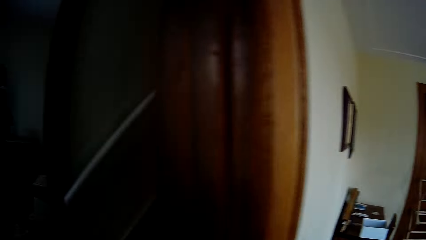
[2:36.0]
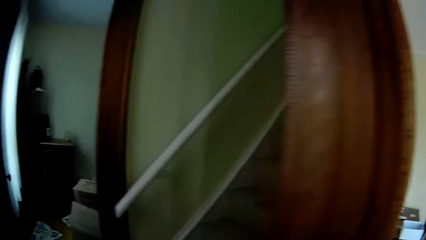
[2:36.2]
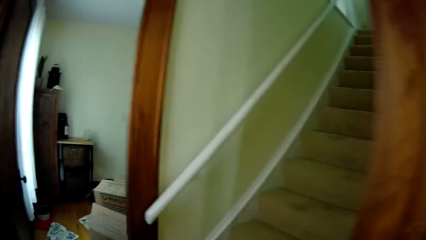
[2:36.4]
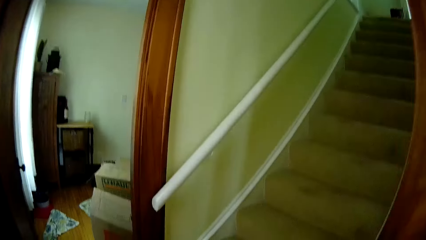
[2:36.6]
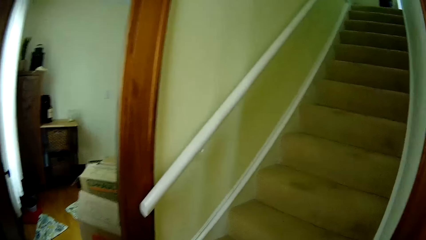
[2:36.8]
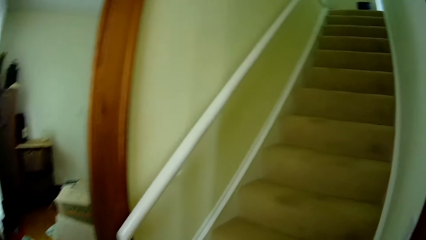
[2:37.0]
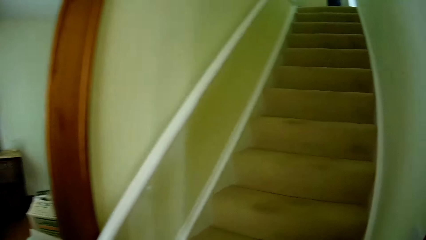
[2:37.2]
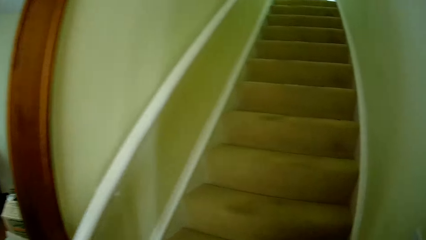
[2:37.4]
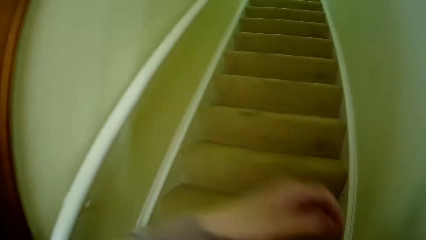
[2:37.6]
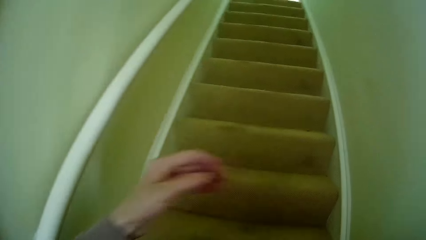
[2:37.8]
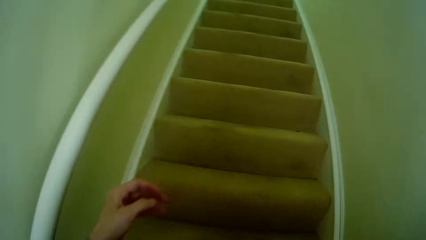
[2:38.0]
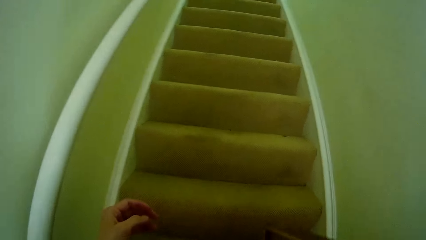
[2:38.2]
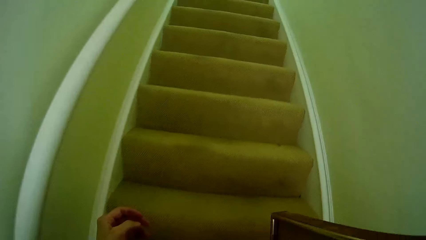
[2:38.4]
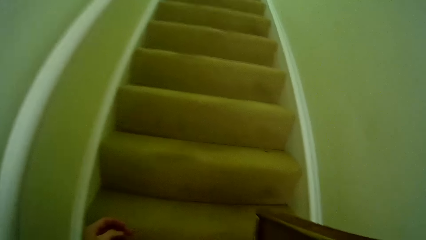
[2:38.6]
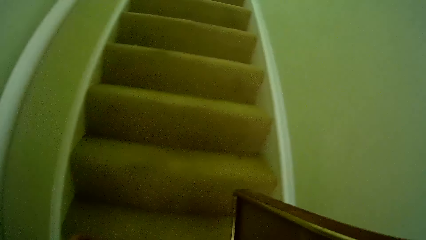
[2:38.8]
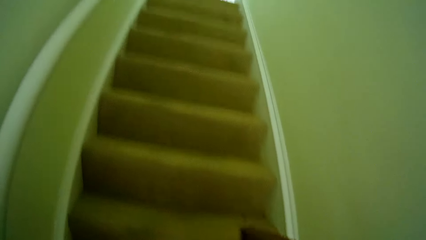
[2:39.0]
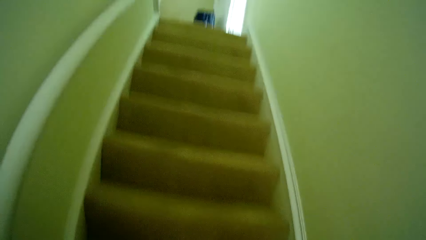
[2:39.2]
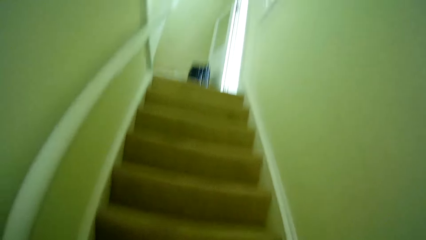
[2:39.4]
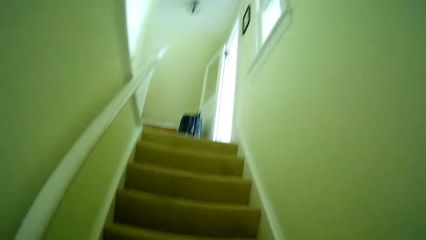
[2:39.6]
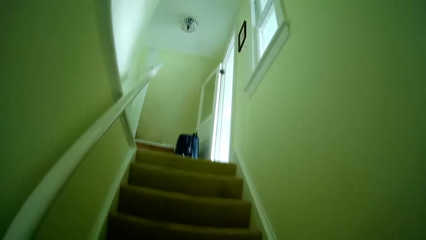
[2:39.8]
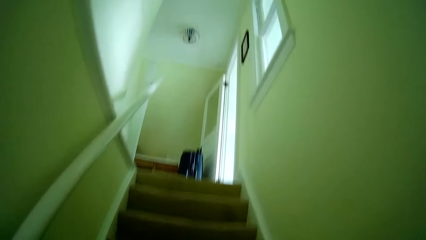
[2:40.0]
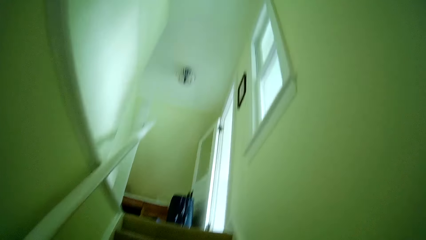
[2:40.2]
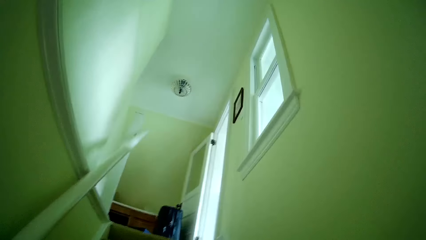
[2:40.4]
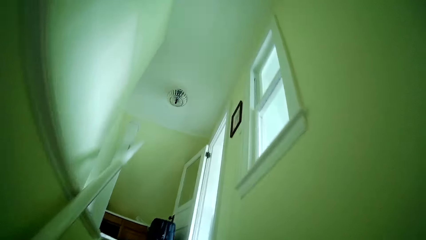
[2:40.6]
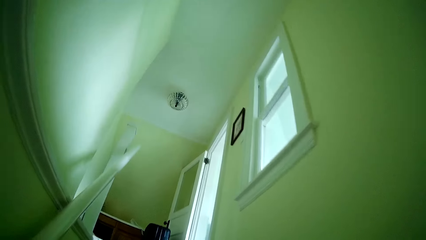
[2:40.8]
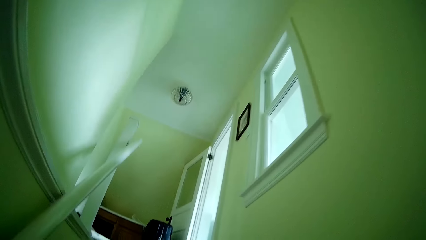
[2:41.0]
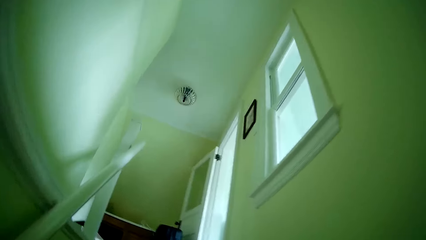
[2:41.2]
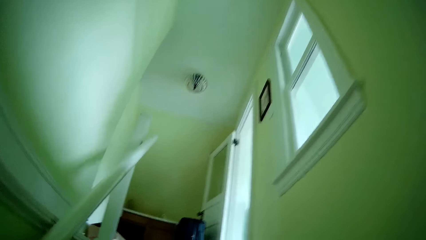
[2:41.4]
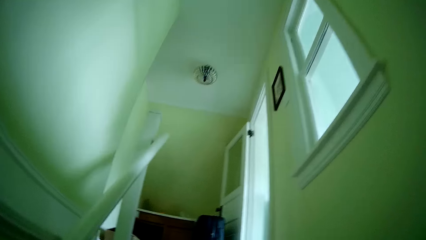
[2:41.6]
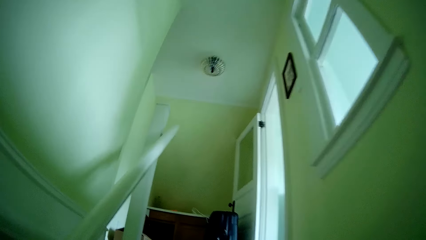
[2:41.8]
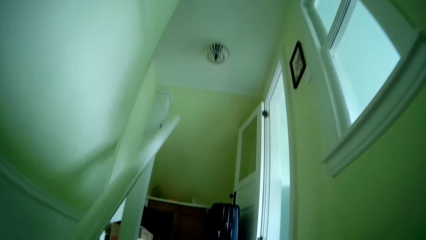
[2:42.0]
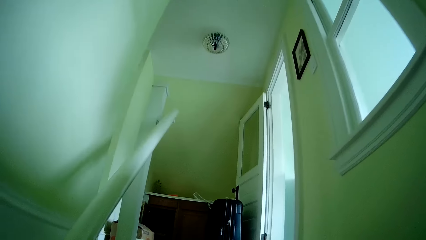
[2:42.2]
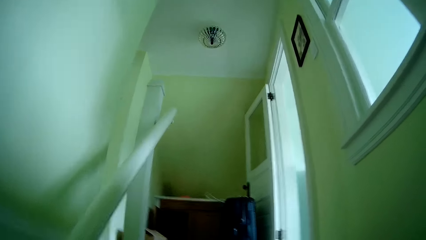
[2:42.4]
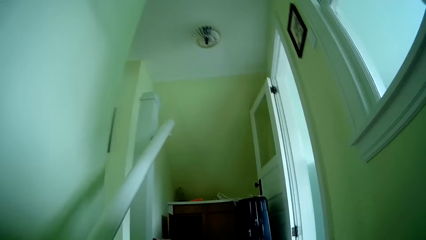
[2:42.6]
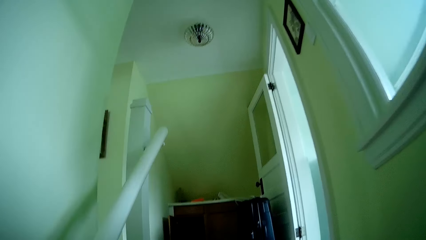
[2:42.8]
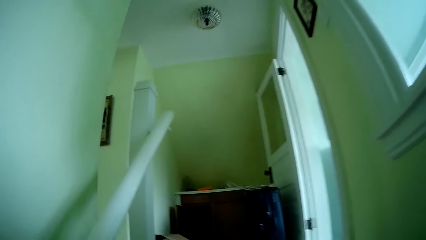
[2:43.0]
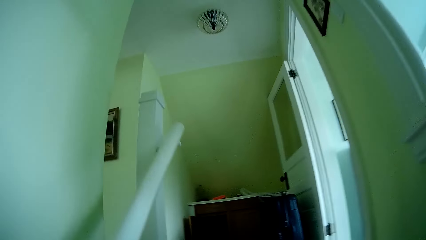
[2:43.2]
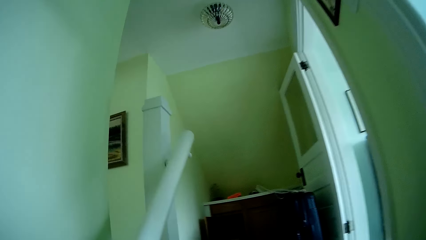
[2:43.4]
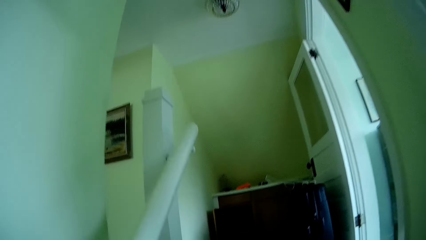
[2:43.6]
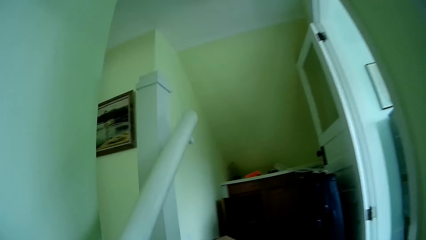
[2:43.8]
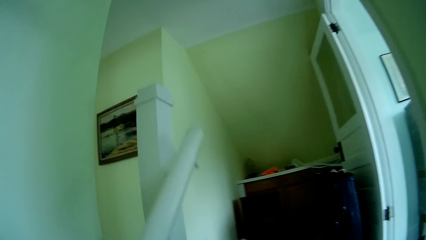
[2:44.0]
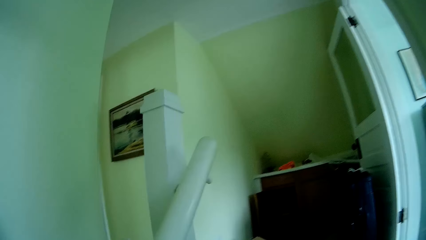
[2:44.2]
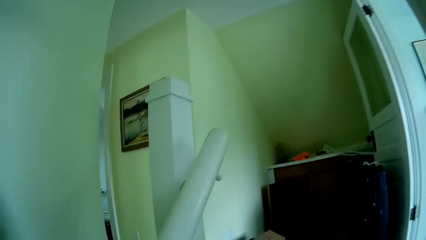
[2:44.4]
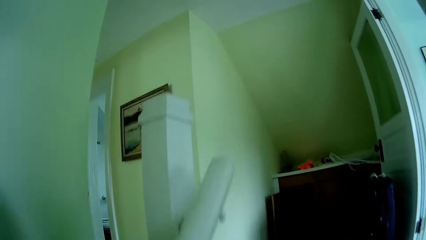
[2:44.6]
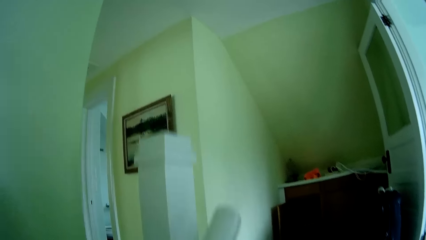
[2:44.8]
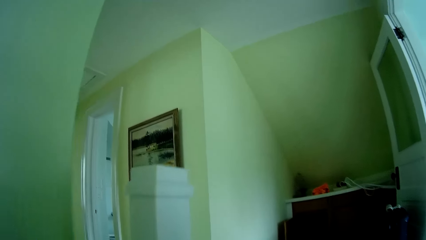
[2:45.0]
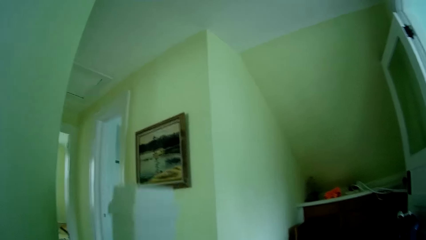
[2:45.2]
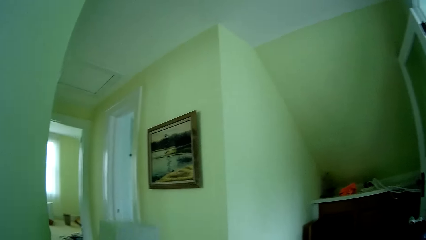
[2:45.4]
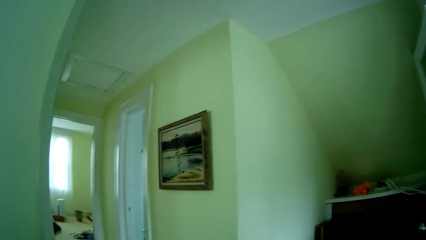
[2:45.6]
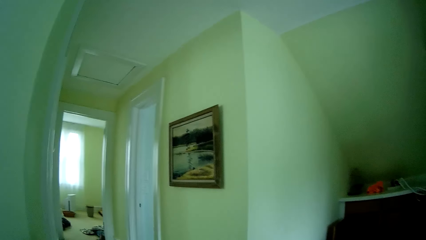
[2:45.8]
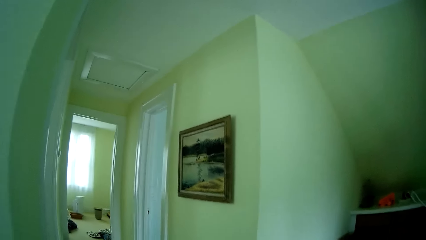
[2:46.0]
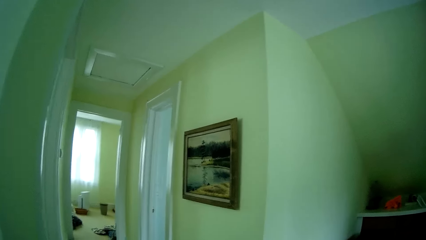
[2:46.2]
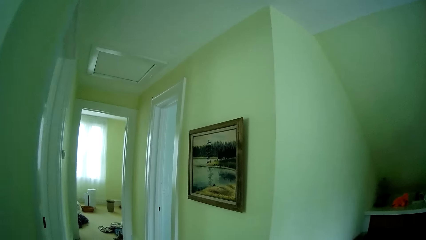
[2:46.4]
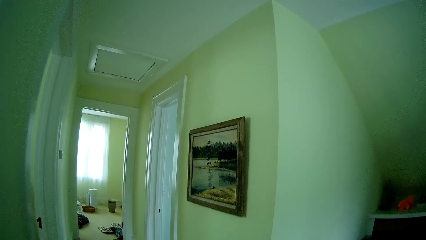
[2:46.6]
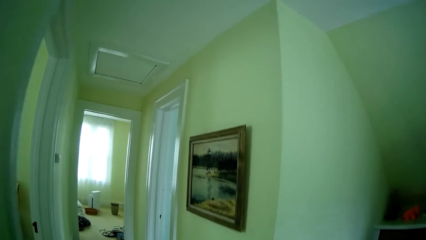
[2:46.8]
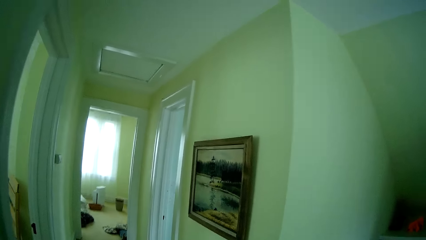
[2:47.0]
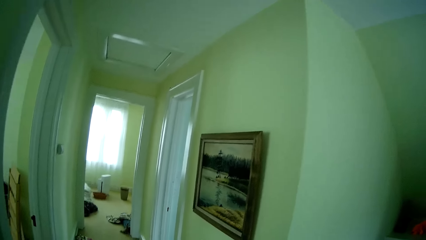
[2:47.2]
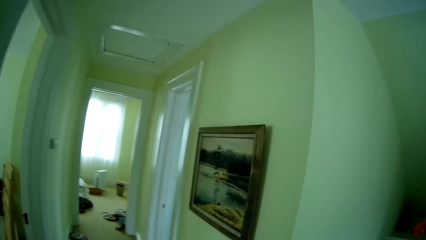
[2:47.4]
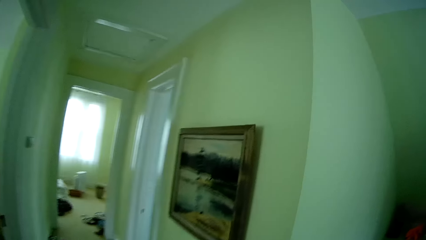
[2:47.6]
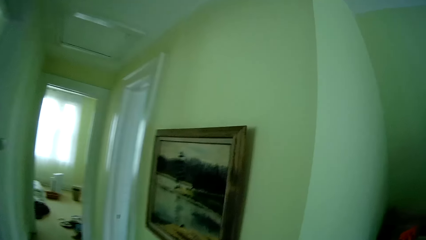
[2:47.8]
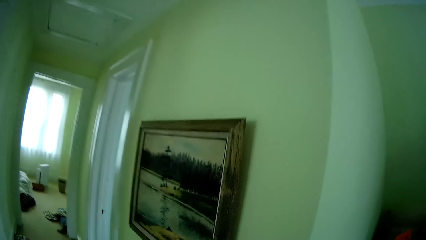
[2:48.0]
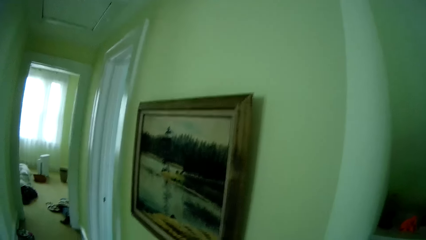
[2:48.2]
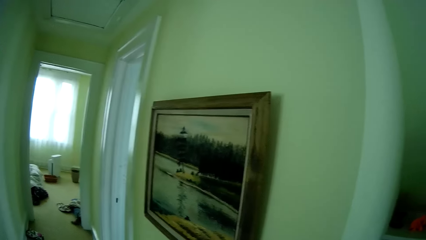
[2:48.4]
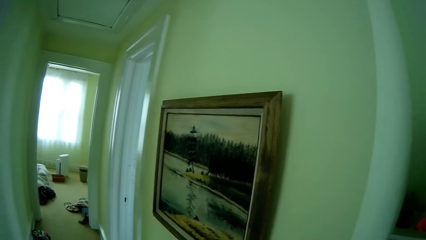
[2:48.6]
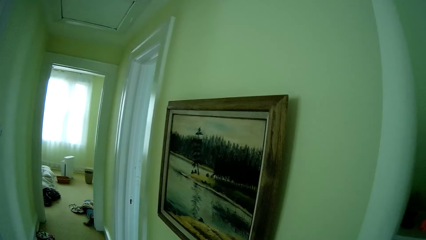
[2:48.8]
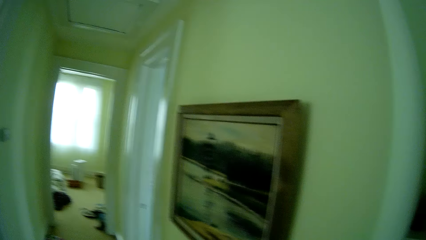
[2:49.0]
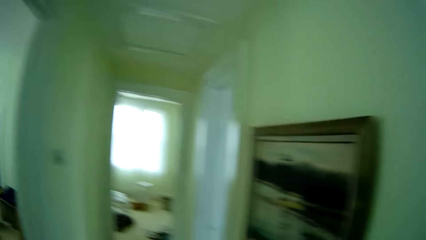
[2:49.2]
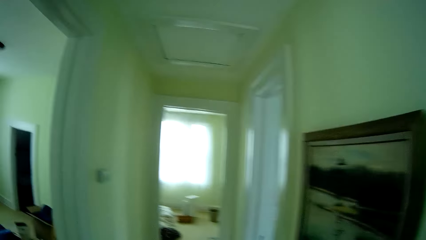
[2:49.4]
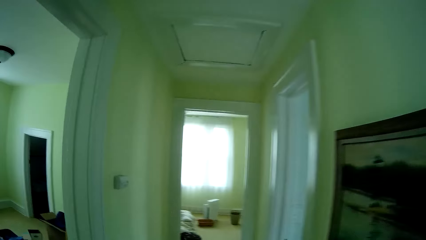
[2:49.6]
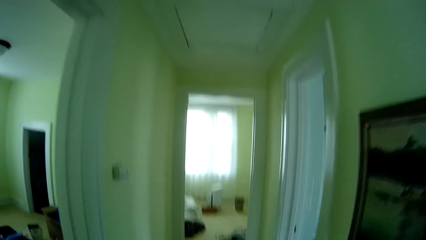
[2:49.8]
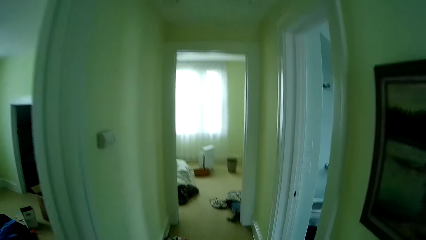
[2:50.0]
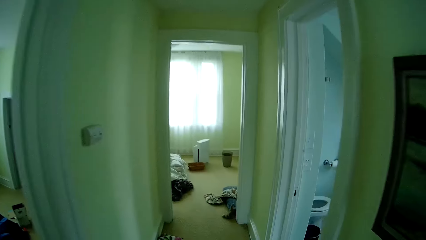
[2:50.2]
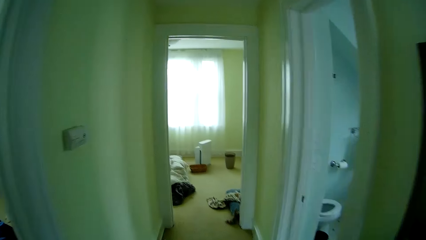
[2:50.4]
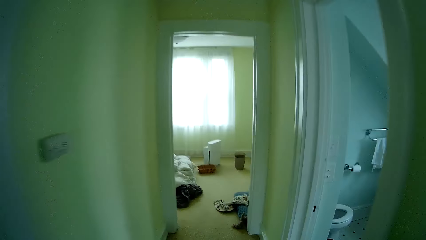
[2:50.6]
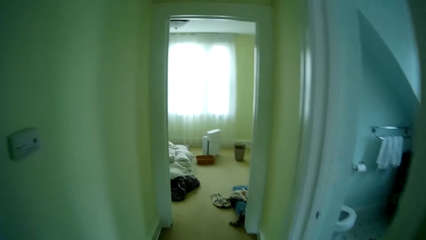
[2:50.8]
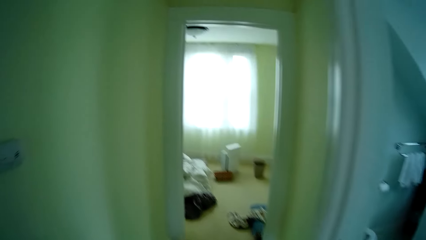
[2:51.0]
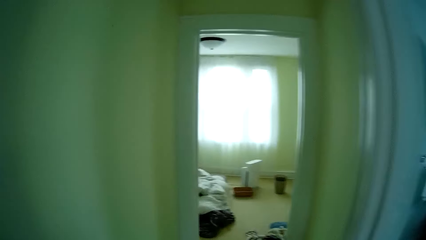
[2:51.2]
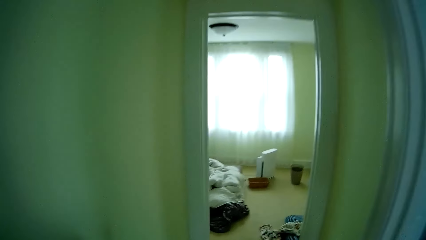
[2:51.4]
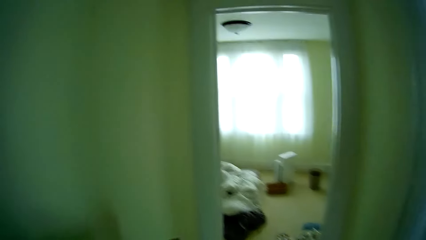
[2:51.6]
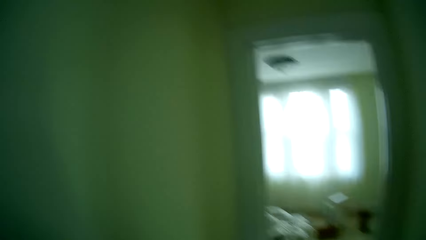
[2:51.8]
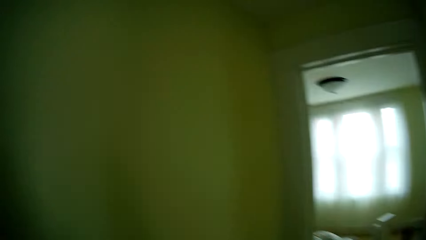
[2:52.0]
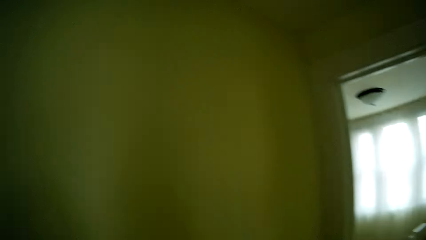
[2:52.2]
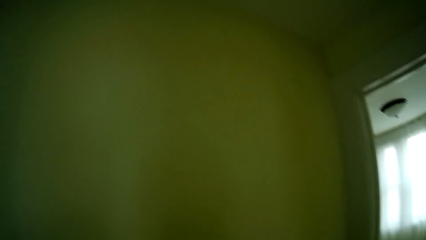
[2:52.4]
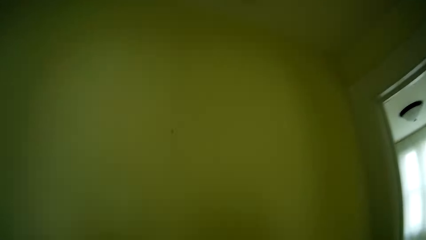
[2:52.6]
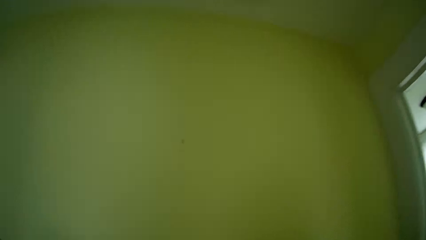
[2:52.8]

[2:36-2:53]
The camera wearer walks up the staircase. They walk.
